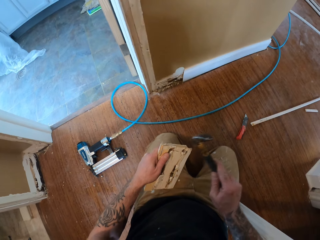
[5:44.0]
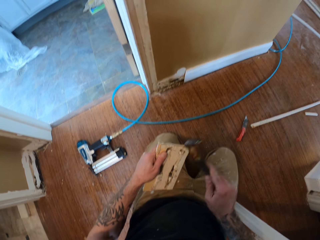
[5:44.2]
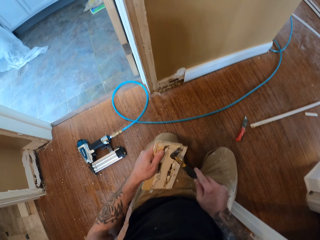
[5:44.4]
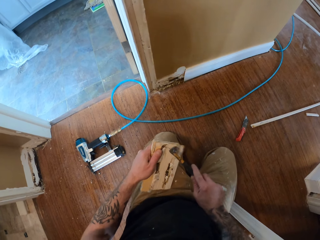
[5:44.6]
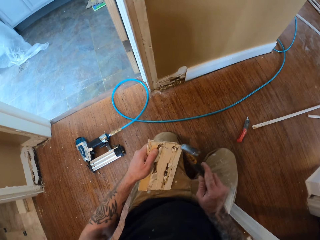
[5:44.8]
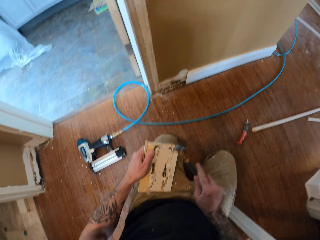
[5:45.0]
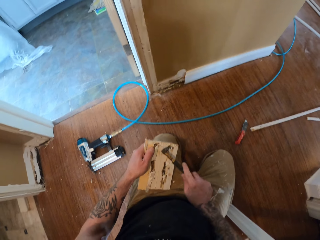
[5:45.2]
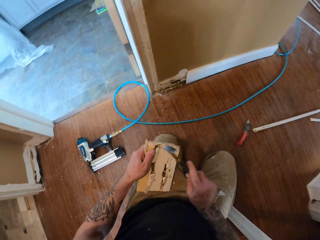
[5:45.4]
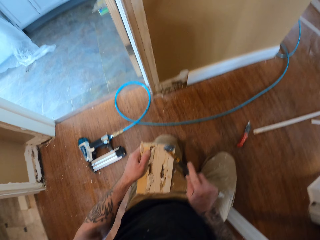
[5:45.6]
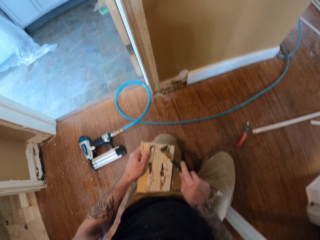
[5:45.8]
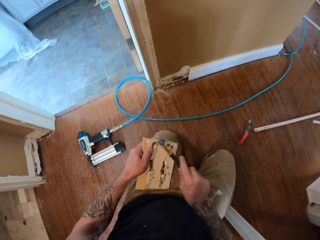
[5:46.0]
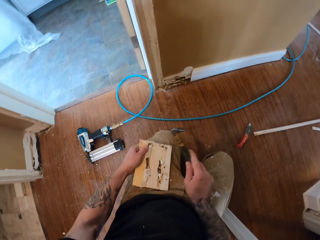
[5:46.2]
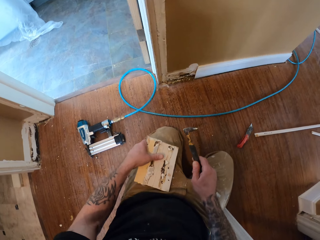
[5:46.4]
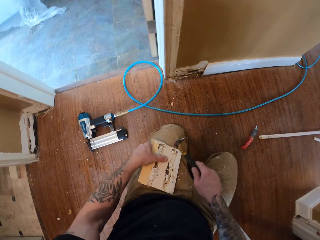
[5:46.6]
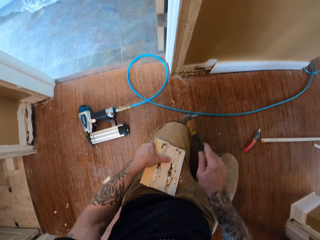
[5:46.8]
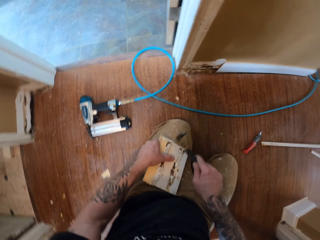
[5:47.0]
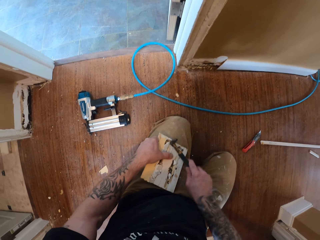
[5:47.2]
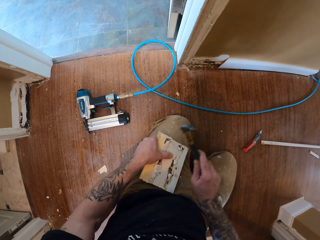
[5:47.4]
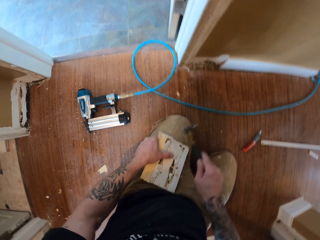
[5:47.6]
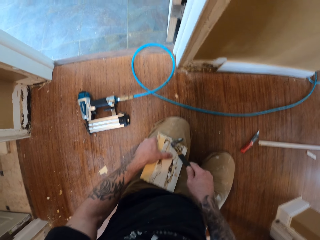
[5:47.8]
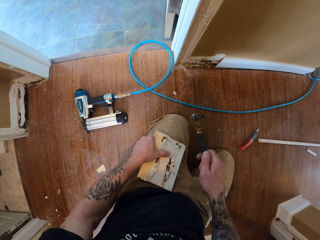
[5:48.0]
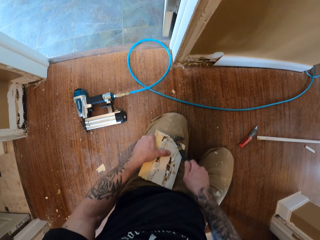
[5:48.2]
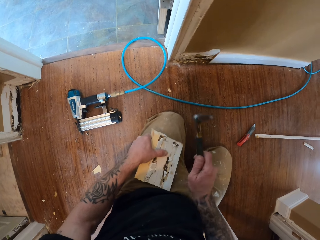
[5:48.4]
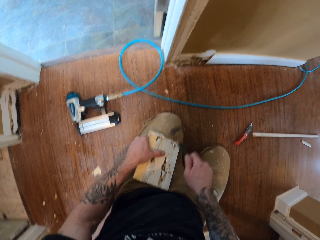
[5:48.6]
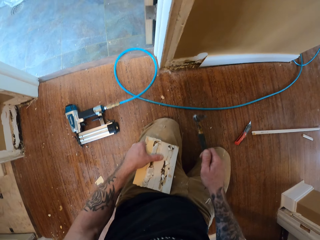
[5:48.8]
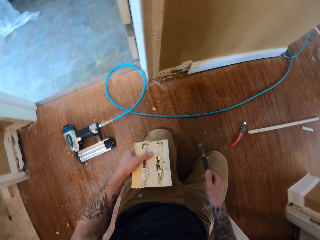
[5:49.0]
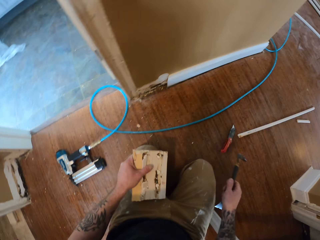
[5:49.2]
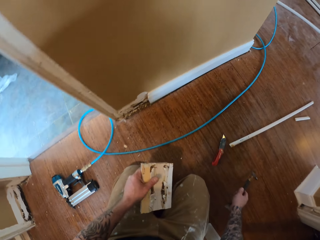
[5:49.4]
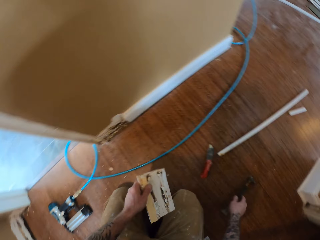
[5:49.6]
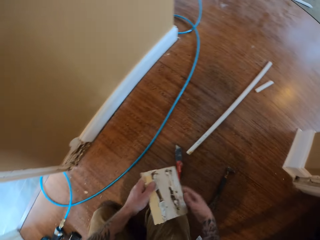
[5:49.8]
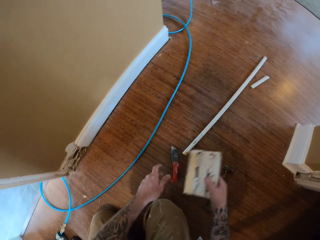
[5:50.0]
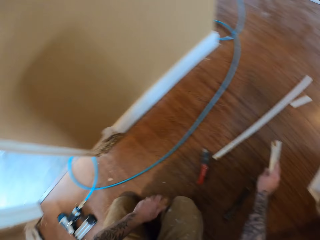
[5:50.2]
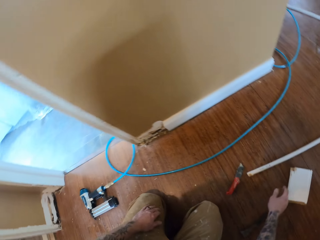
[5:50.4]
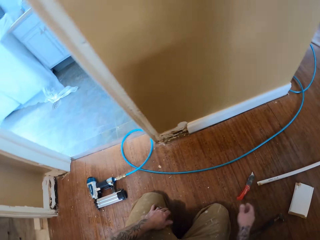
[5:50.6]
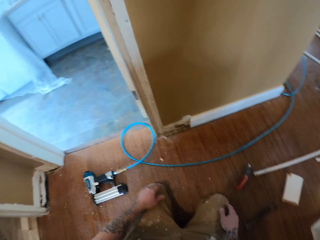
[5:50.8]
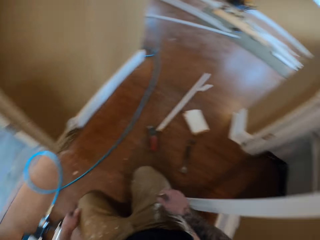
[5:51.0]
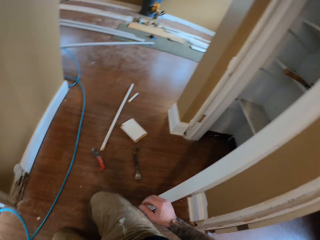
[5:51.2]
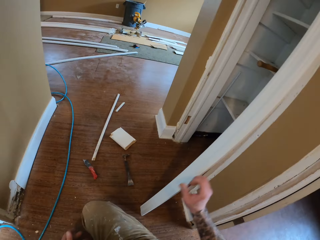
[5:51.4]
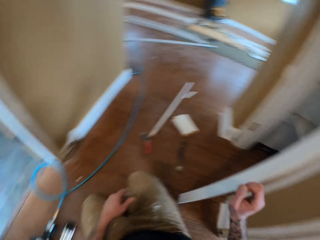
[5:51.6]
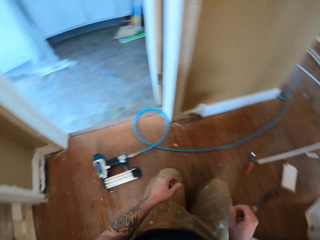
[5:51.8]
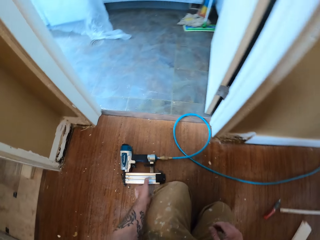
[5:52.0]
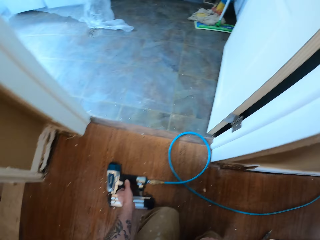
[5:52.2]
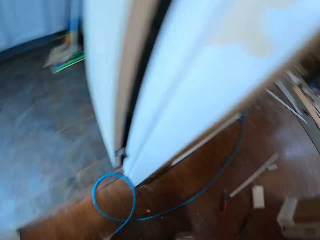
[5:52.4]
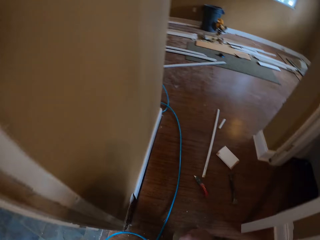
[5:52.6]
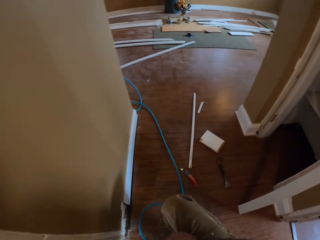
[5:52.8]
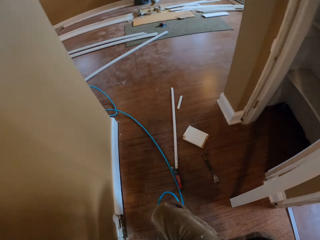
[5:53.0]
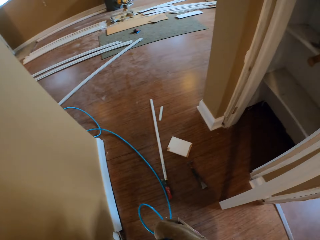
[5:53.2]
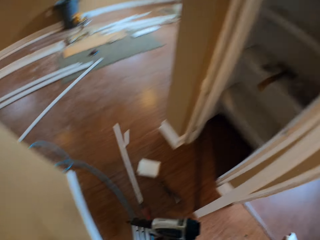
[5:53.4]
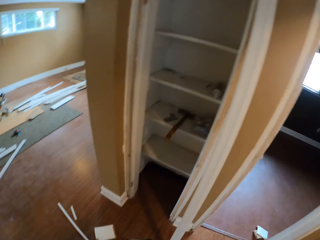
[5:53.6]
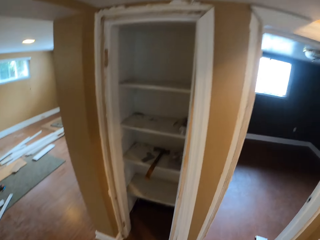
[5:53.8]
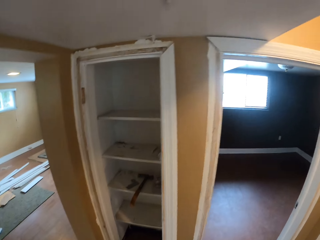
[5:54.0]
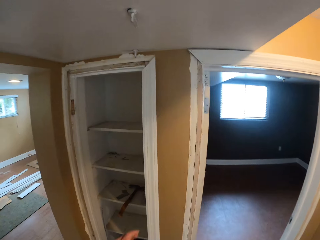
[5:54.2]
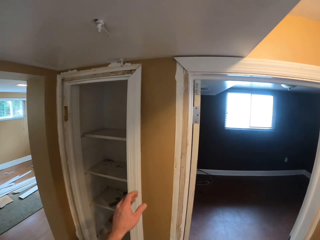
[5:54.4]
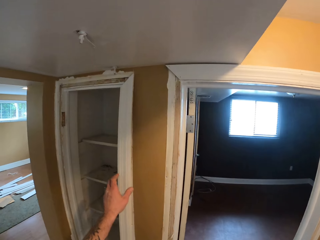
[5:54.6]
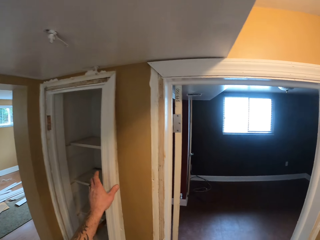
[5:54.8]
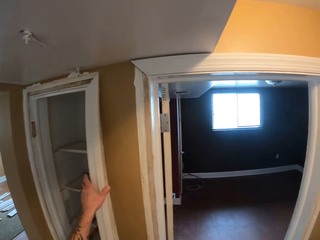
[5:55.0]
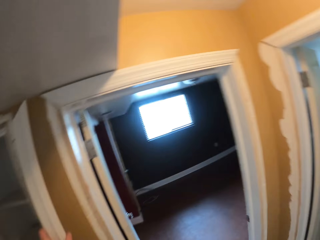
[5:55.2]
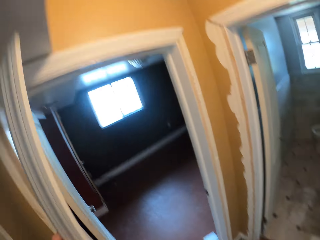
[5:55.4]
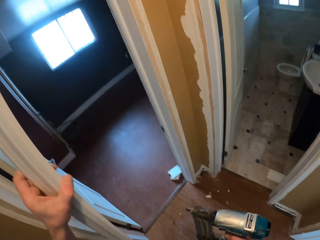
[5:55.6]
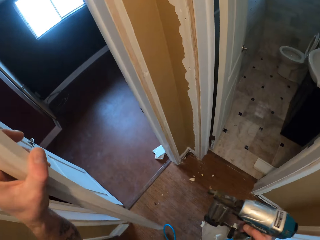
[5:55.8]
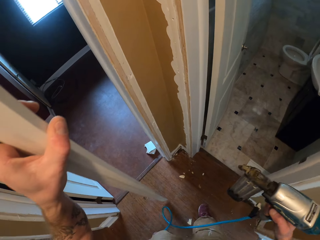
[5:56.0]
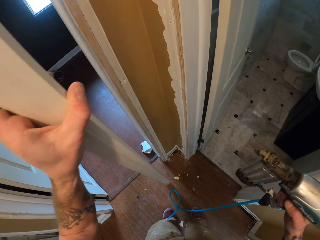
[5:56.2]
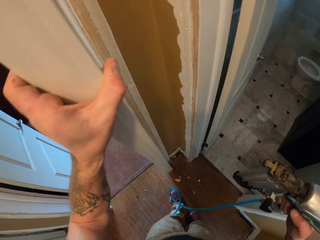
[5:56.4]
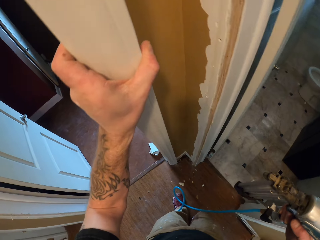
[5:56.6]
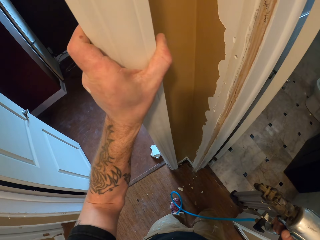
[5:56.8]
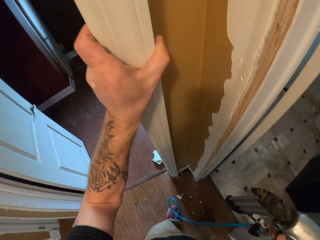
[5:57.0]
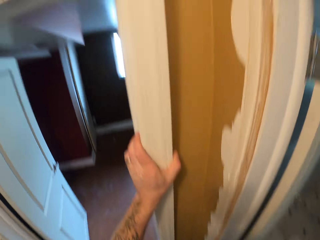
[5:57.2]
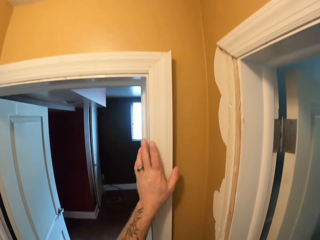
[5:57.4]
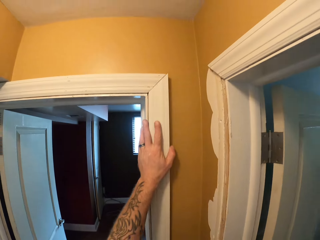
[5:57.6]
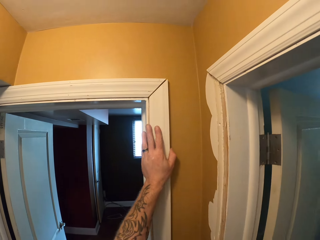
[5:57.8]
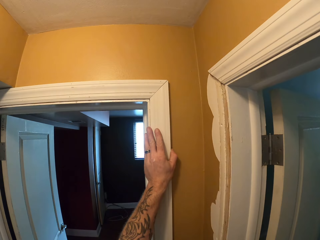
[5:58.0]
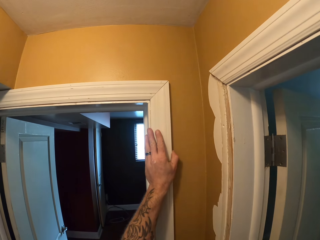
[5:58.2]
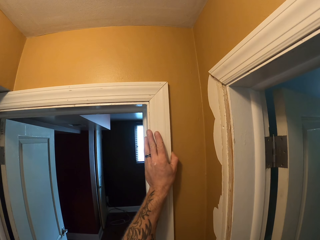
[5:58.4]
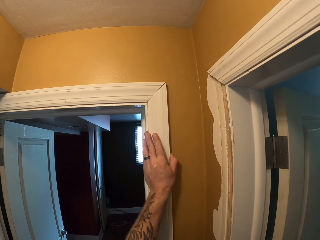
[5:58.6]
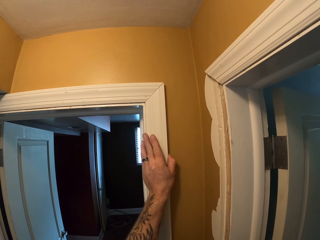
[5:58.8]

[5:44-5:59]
The camera wearer hammers the nail on the wall trim. They fix the wood. They drop the crowbar, and drop the wood piece. They take a nail gun. They take a wood resting on a wall. They place the wood on a door frame.

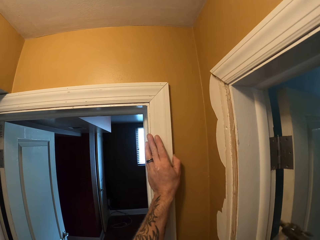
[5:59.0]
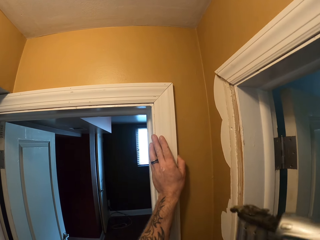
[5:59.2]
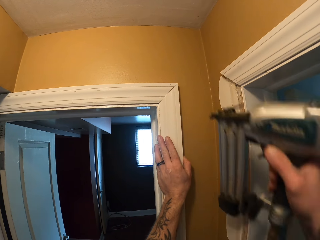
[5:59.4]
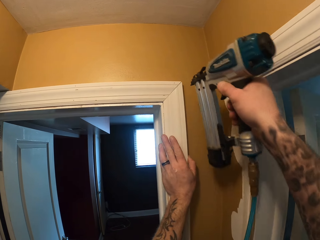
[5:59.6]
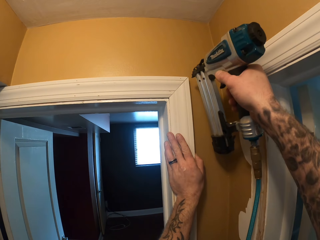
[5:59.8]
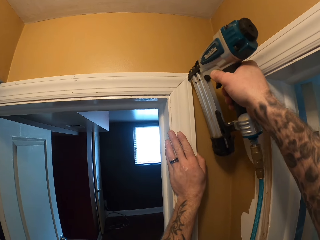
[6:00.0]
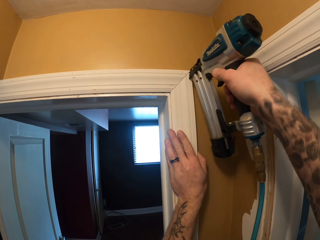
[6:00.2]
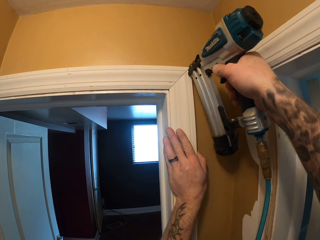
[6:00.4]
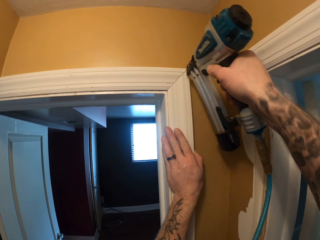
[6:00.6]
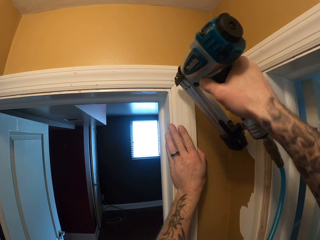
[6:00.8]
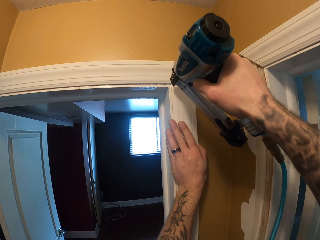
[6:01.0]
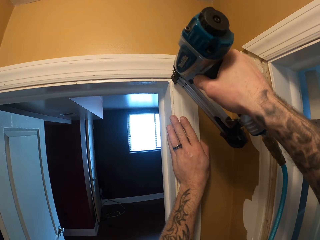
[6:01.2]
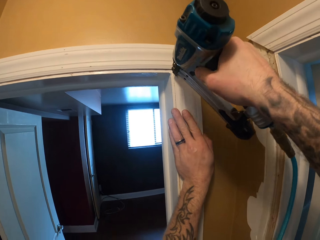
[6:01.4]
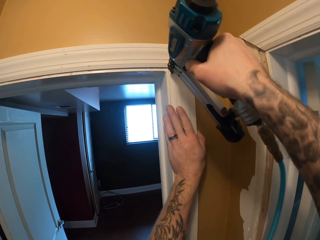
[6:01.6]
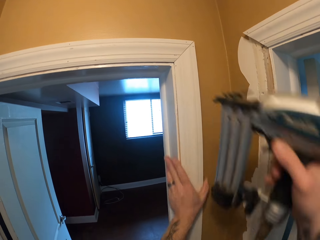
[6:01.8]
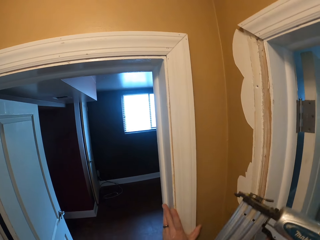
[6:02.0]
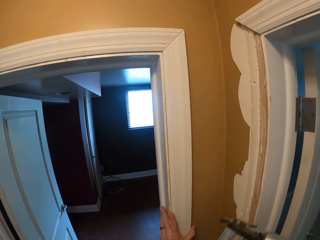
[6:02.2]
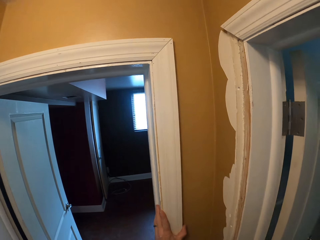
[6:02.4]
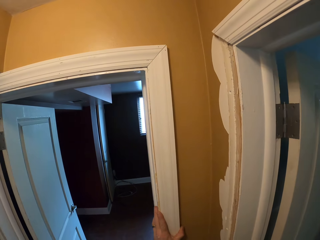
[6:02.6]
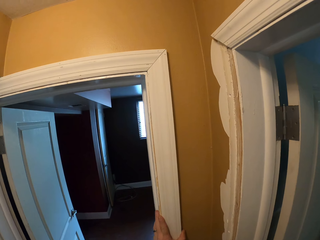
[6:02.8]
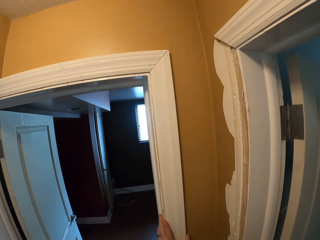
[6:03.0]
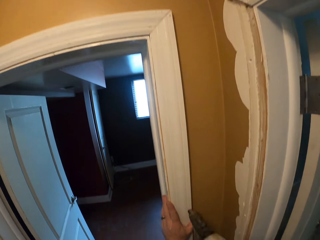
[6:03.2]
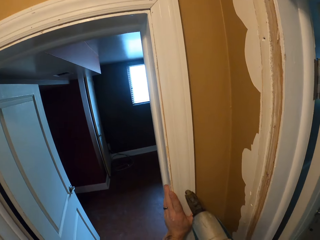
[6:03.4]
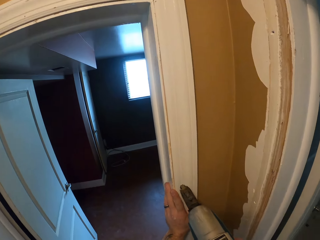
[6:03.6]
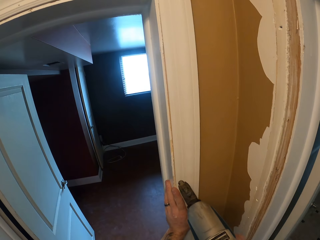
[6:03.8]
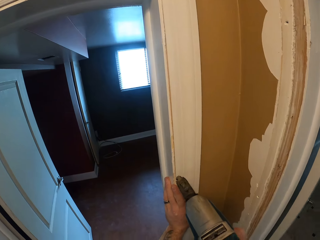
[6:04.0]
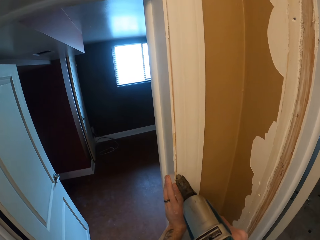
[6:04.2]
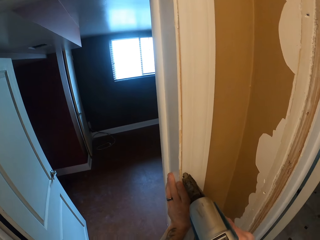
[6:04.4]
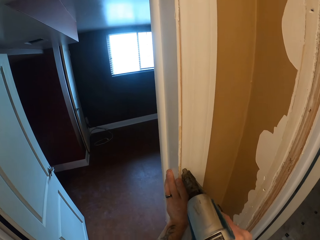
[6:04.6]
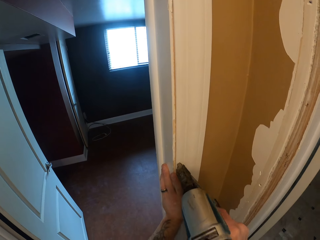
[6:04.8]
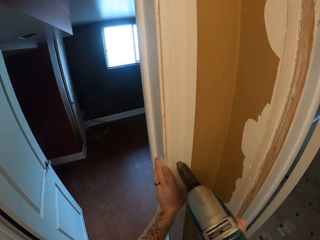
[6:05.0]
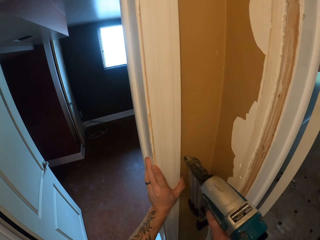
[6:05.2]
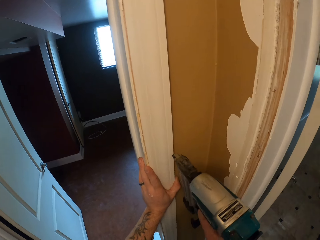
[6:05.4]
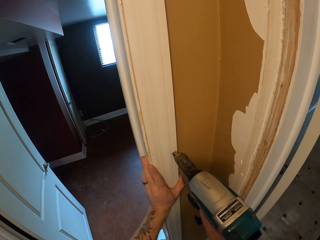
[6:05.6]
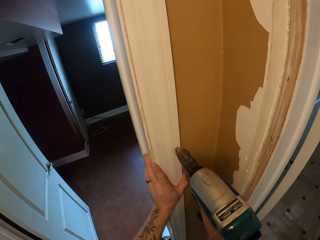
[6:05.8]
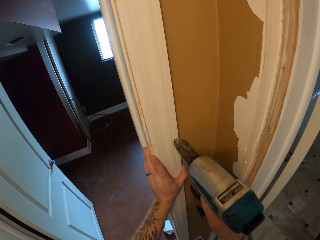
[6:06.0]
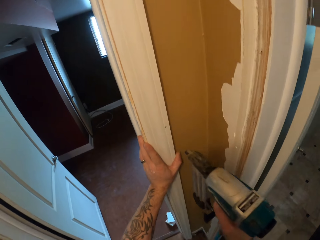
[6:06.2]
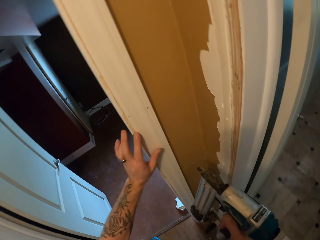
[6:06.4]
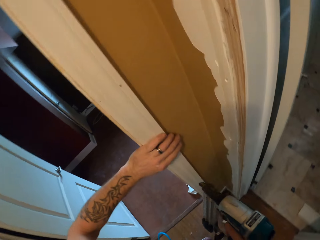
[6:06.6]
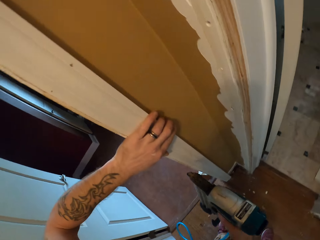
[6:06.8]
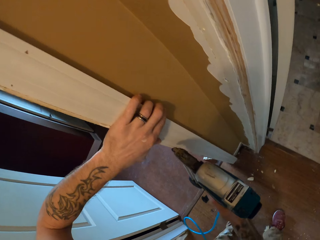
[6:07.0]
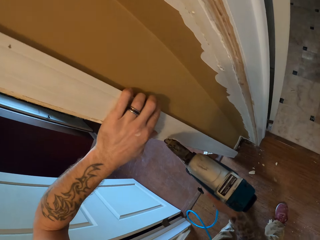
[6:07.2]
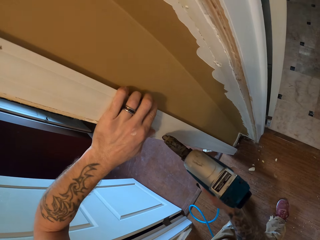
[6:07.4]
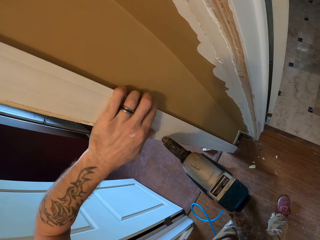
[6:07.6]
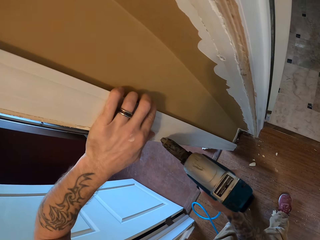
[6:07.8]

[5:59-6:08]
The camera wearer puts the wood on the door with the machine. They put a nail into the wood with the nail gun repeatedly.
